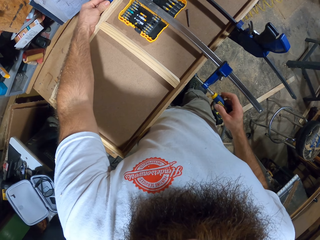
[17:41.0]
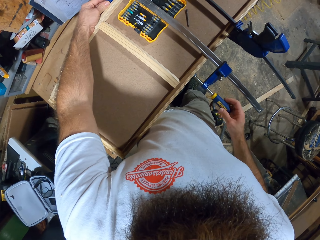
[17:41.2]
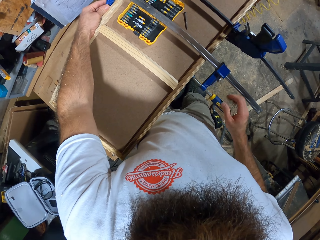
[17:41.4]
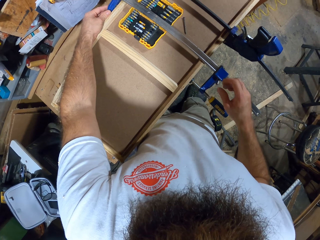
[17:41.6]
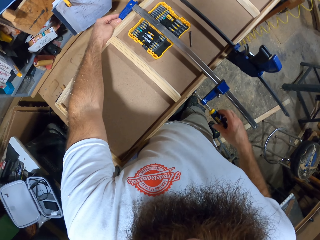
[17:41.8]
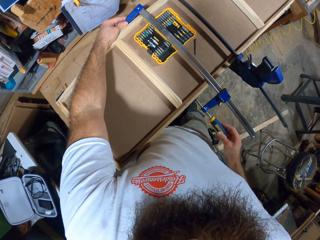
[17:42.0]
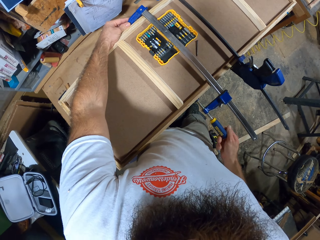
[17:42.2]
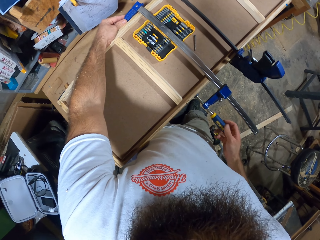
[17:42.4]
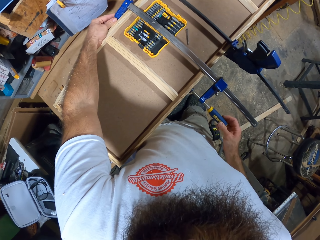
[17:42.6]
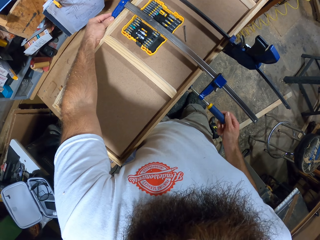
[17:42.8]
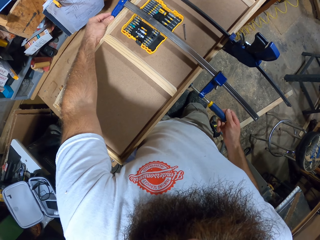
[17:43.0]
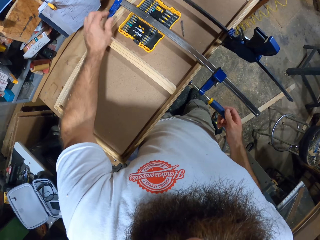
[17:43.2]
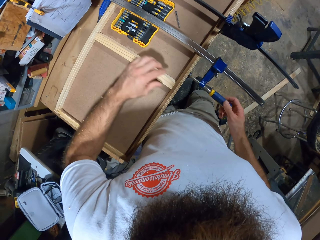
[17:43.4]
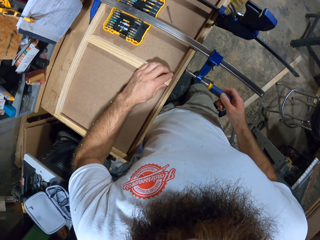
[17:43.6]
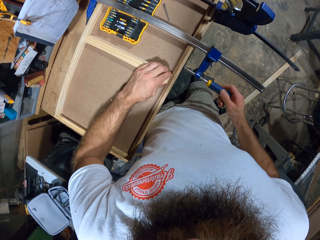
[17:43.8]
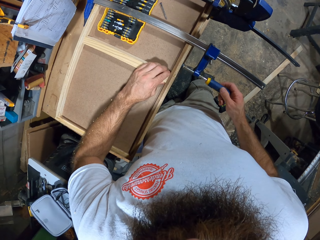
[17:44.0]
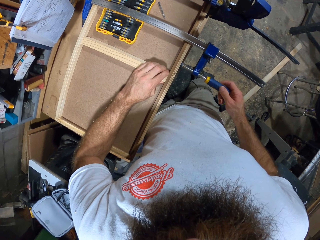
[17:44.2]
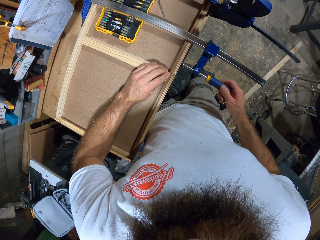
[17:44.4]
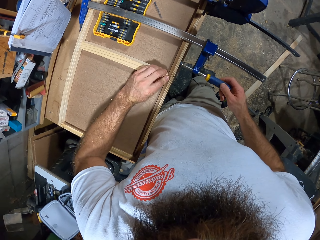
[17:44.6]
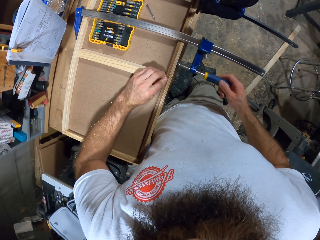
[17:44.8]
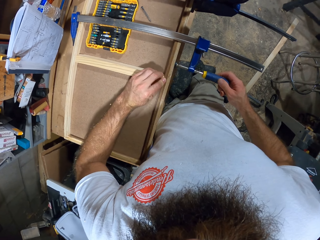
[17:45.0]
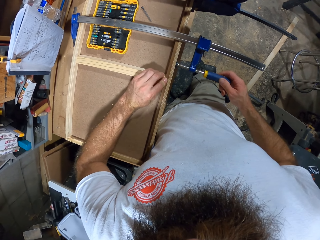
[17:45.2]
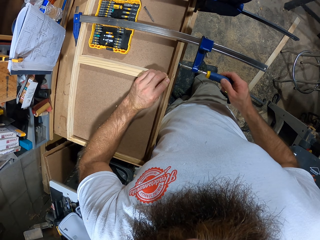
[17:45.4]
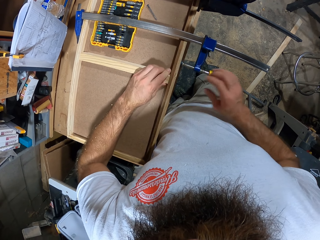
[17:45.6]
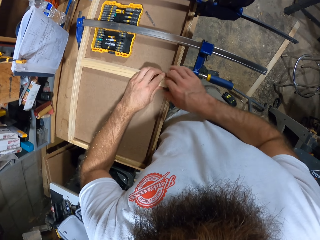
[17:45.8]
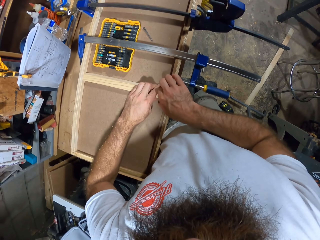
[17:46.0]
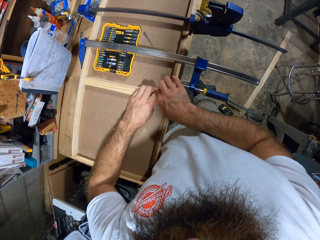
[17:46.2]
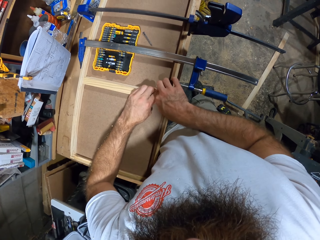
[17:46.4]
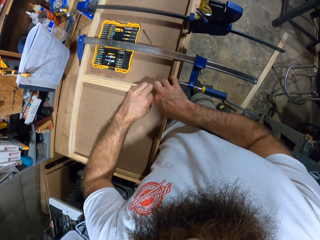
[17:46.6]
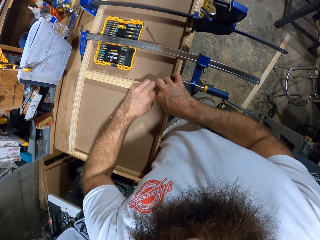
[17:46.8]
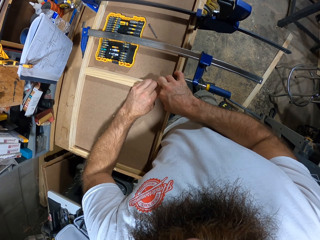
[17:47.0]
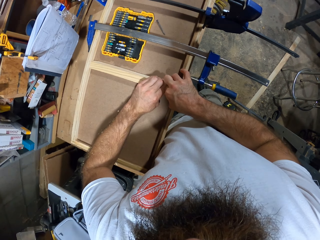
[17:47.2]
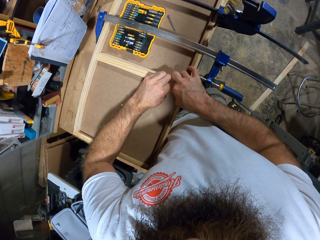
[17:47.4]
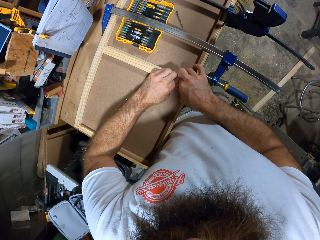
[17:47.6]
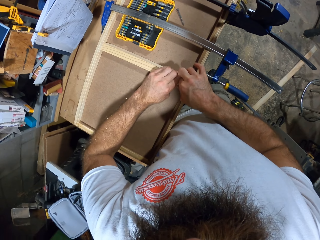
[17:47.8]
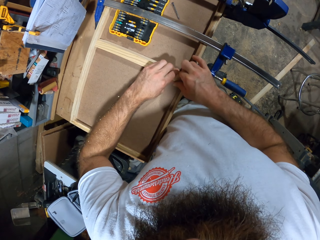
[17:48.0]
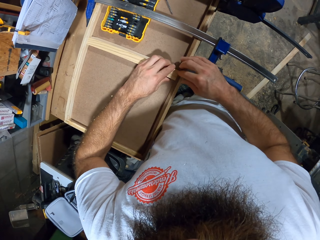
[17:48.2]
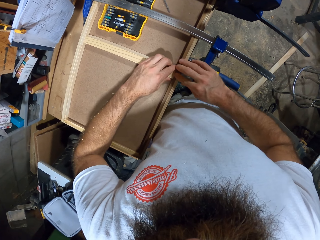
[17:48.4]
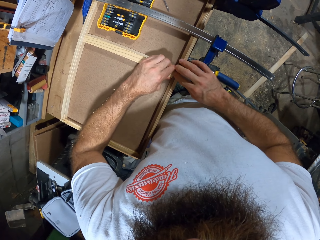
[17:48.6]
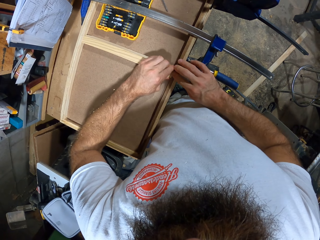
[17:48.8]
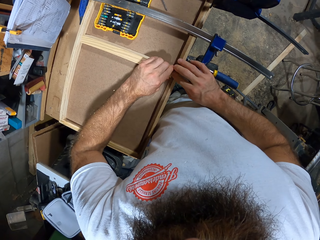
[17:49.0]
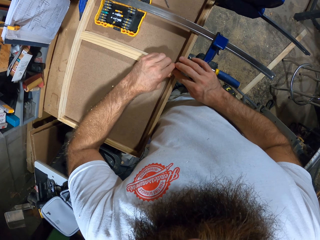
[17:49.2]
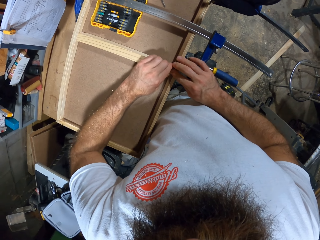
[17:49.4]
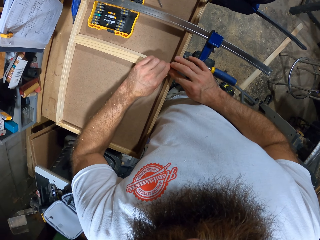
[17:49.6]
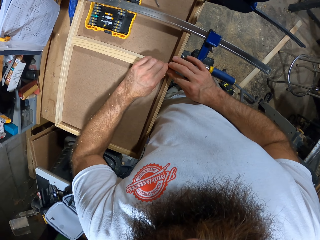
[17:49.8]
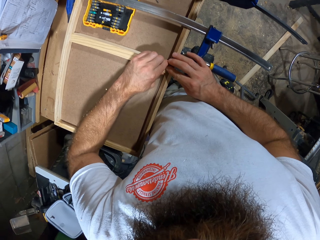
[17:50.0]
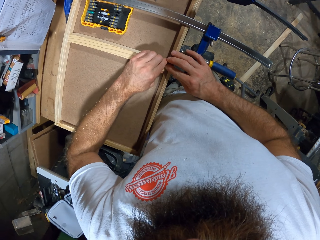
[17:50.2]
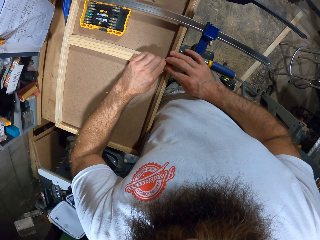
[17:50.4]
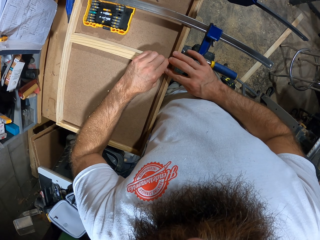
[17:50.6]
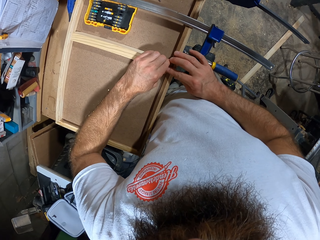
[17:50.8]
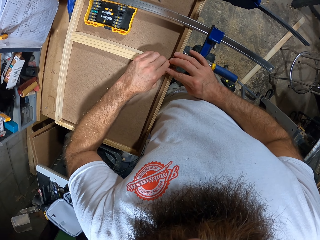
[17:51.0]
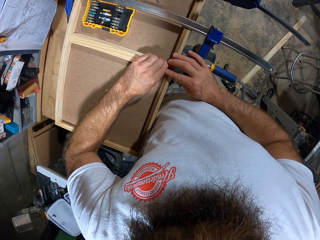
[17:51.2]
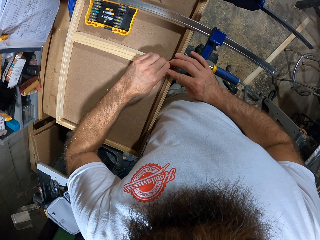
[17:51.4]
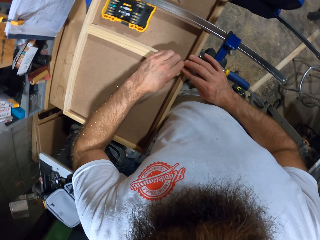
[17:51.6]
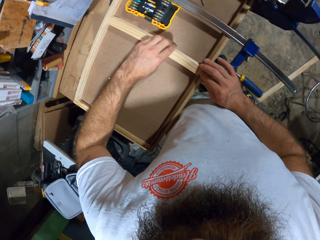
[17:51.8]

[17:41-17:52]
The camera wearer adjusts the piece of wood in the wooden board with his left hand. He adjusts the piece of wood in the wooden board with both hands.

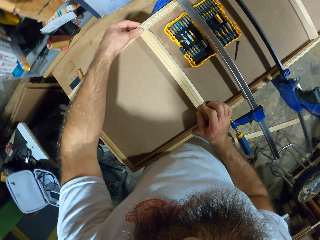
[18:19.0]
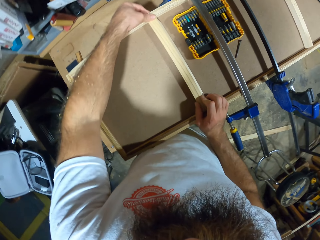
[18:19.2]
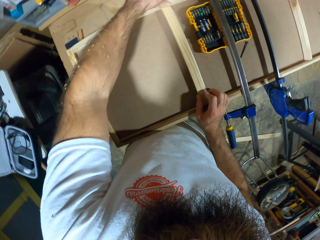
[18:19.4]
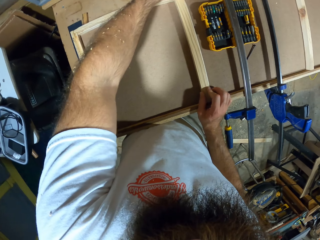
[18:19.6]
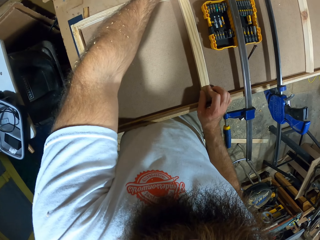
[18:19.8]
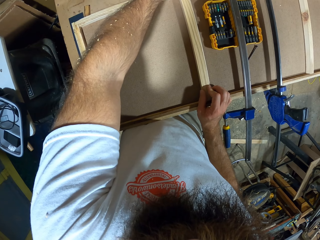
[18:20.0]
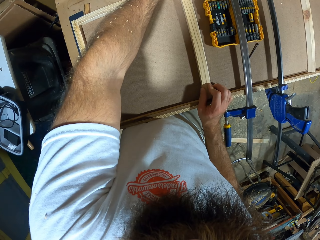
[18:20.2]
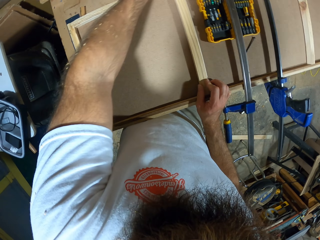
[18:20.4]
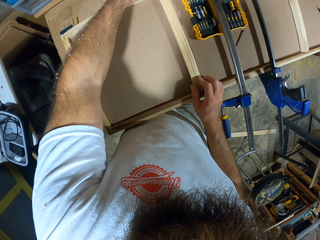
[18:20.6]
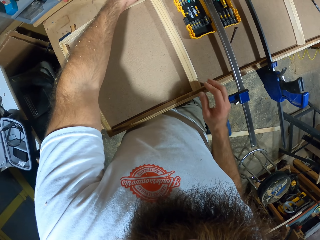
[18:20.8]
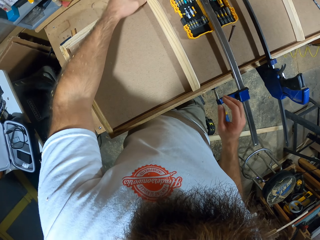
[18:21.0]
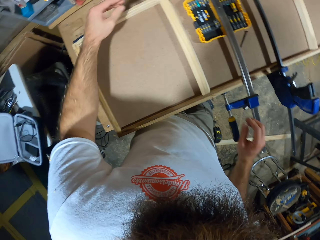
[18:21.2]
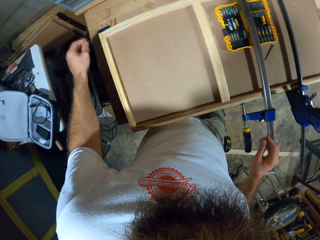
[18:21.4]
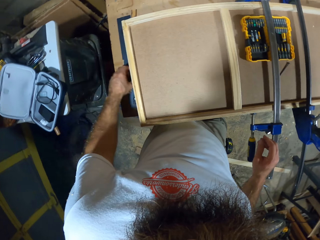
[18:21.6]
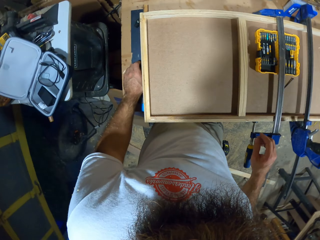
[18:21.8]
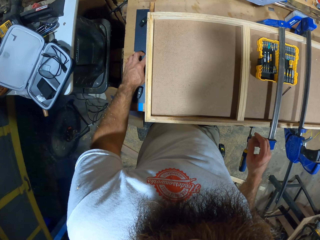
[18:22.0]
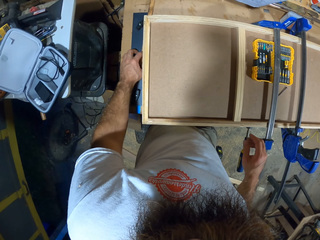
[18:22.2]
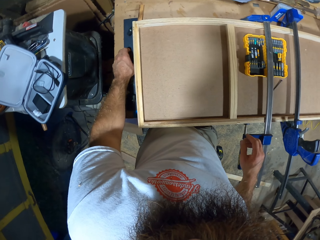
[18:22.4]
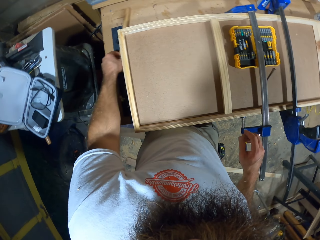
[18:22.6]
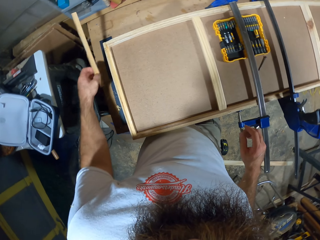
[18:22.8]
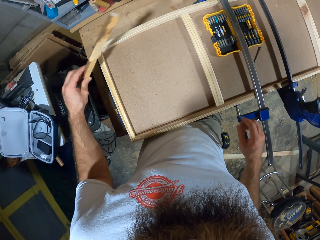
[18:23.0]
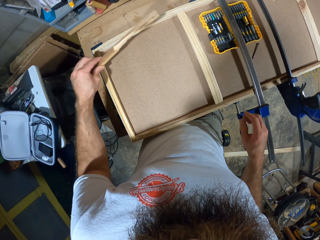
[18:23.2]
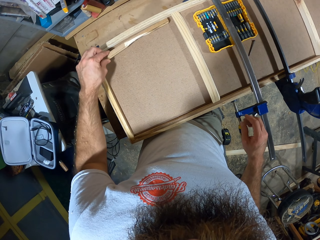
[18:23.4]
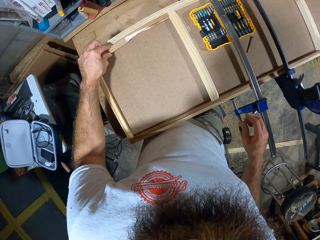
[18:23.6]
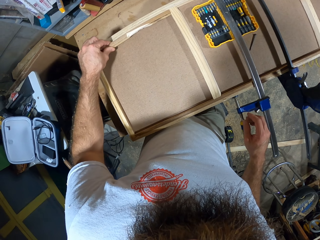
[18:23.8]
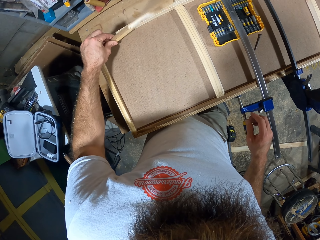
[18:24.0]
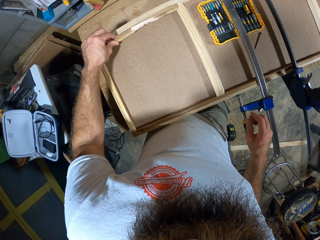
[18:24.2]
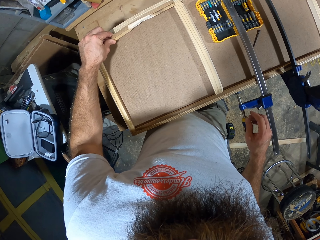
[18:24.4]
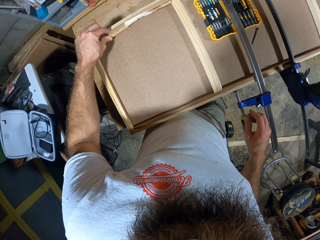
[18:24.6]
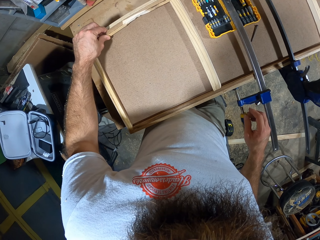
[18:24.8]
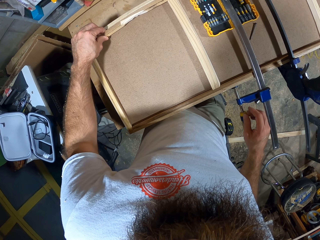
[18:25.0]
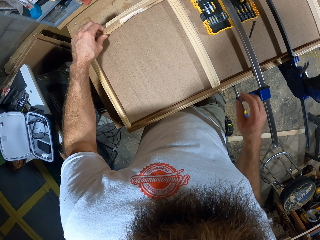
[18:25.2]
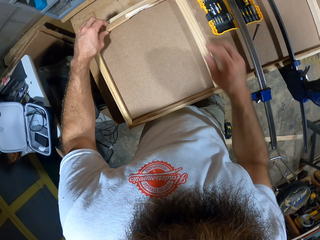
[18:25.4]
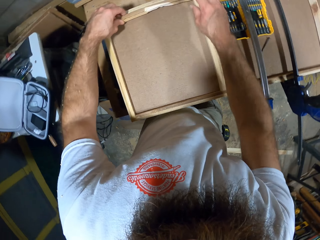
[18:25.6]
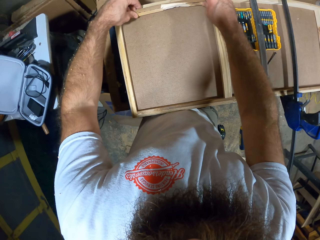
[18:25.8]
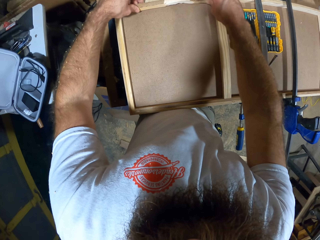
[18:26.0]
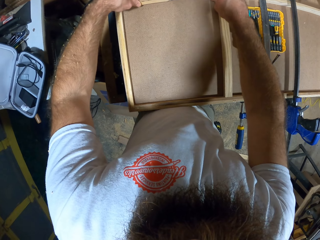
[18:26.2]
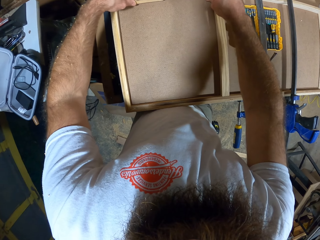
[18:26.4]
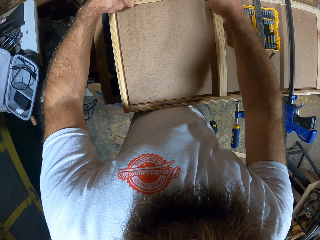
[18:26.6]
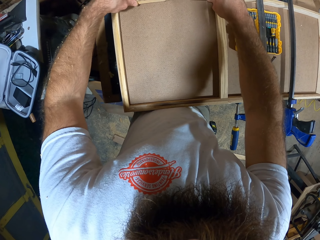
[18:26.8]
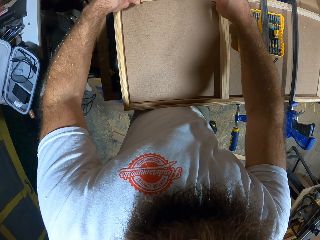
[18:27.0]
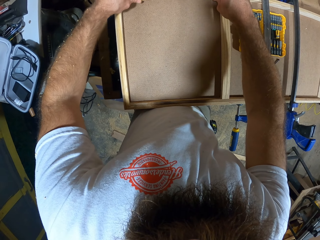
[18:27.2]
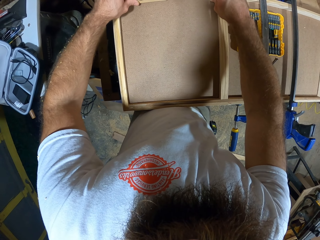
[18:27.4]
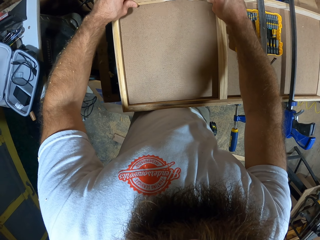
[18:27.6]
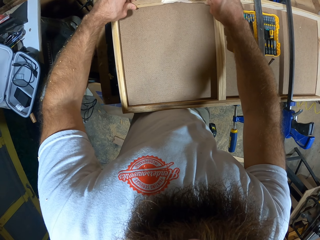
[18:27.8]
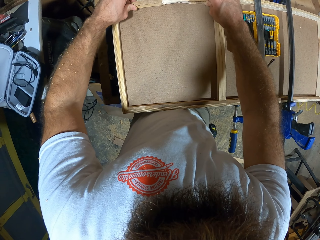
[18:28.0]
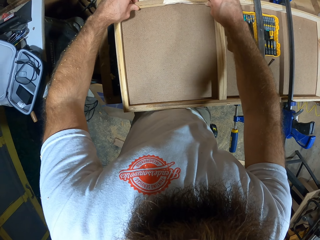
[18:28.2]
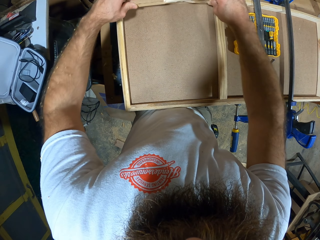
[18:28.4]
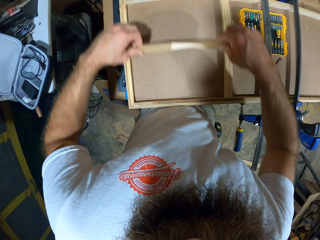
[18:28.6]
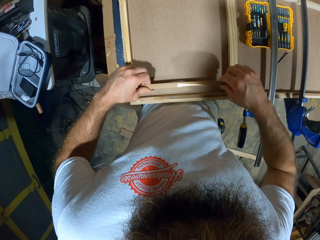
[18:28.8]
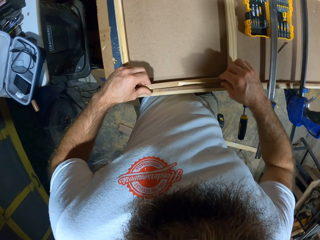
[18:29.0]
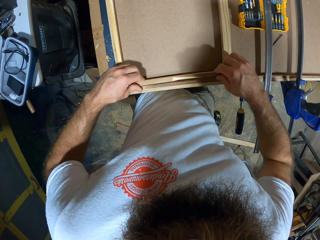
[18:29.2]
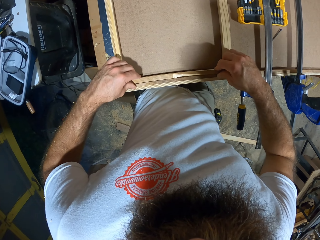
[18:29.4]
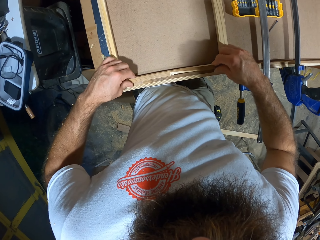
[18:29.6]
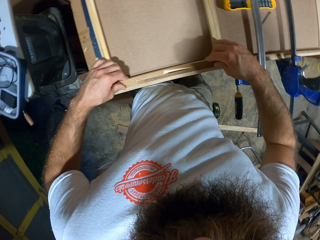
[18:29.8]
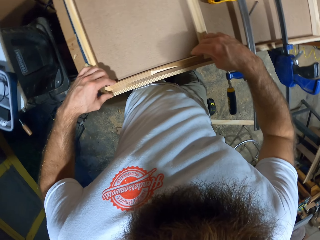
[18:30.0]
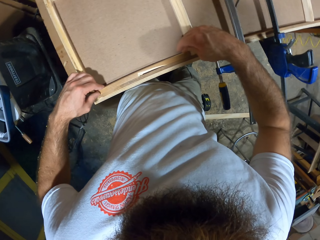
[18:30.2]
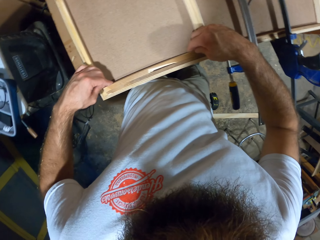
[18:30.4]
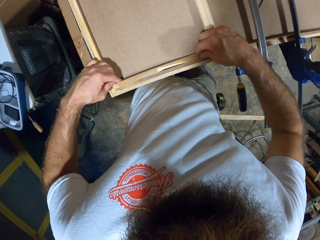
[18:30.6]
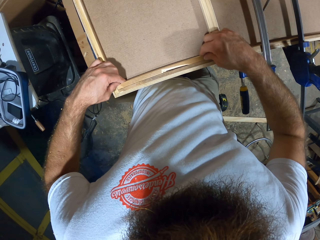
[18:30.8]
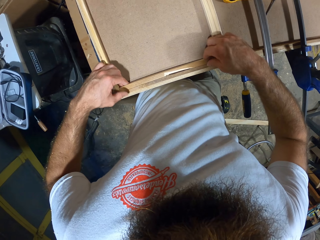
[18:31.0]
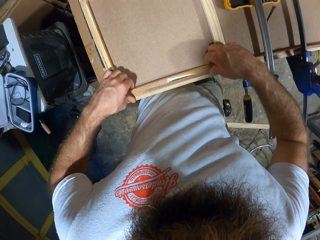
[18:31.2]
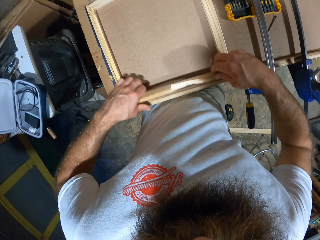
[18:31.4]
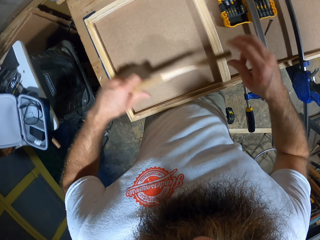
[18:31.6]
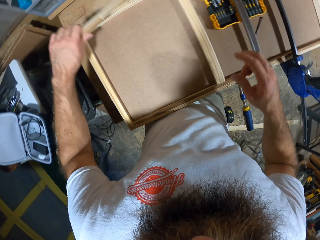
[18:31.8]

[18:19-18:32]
The camera wearer picks up a piece of wood or timber from a table with his left hand. He places the piece of wood on the woodwork with his left hand. He fixes the timber. He adjusts the piece of wood on the woodwork with both hands. He moves the piece of wood on the woodwork with both hands. He picks up the piece of wood from the woodwork with both hands. He holds the timber. He moves the timber.
